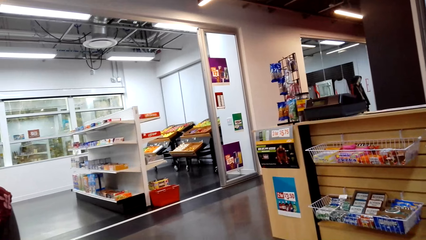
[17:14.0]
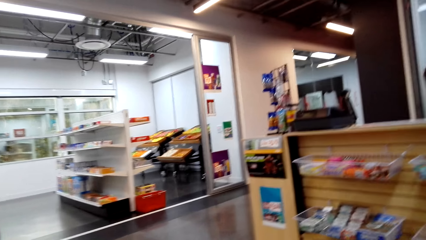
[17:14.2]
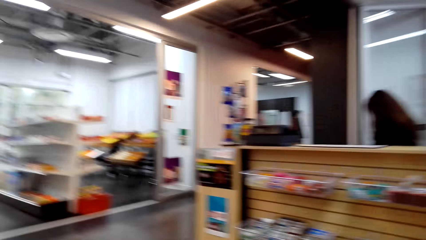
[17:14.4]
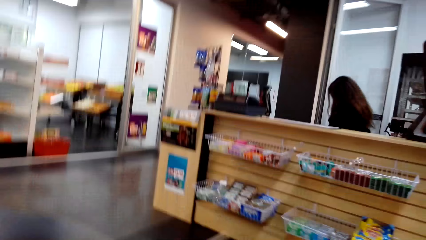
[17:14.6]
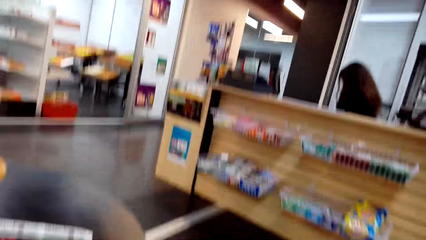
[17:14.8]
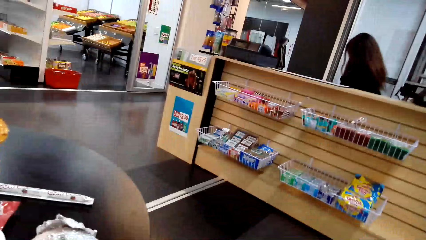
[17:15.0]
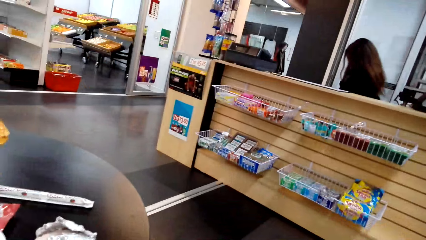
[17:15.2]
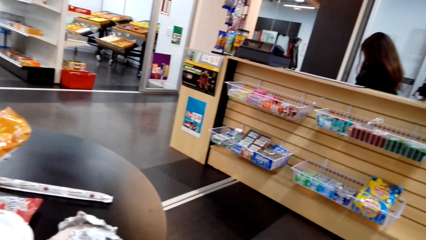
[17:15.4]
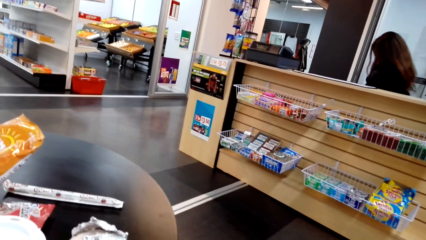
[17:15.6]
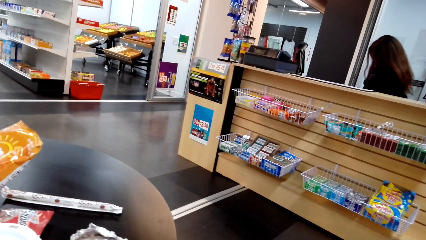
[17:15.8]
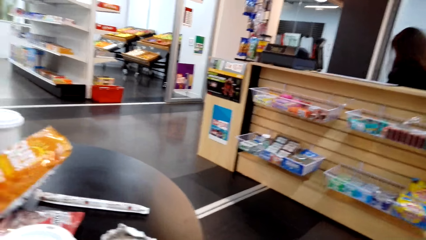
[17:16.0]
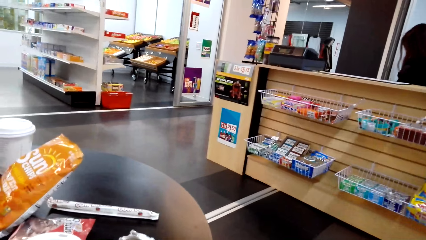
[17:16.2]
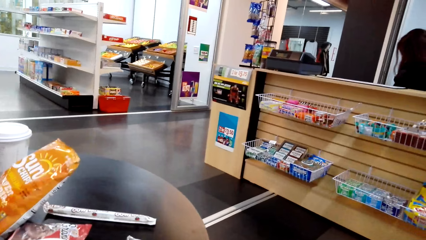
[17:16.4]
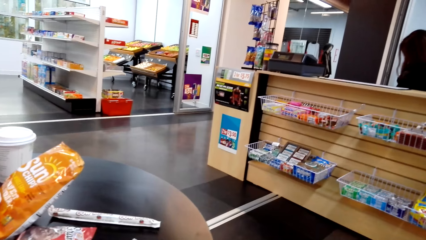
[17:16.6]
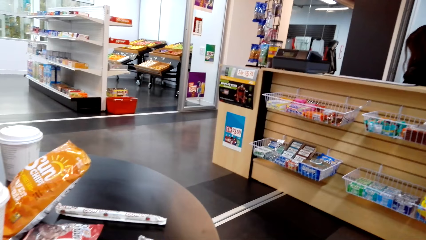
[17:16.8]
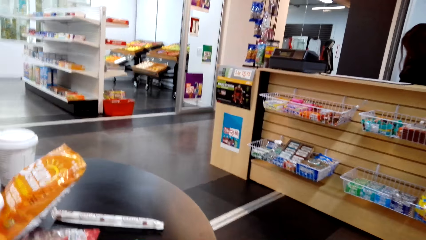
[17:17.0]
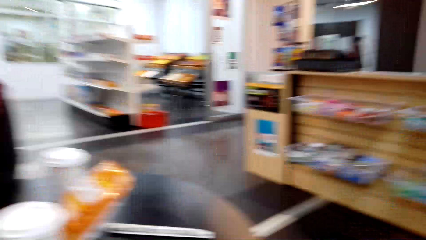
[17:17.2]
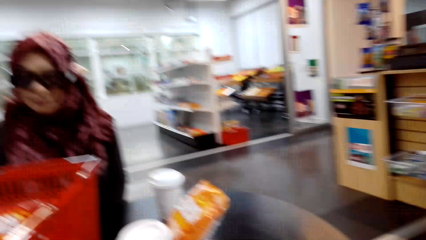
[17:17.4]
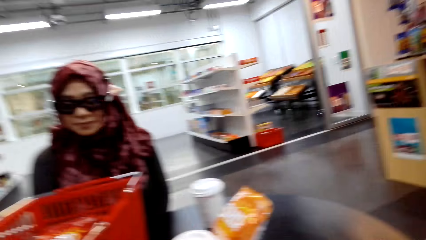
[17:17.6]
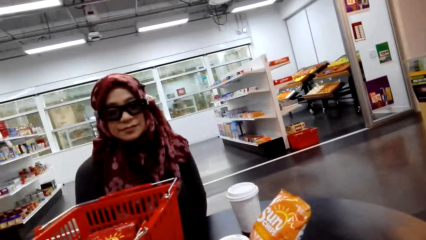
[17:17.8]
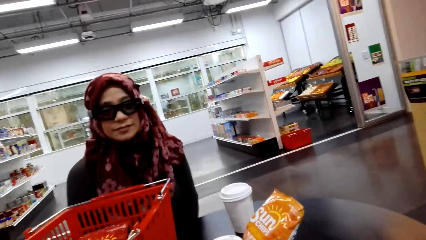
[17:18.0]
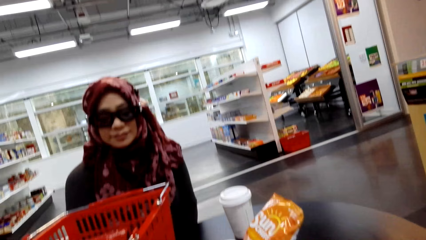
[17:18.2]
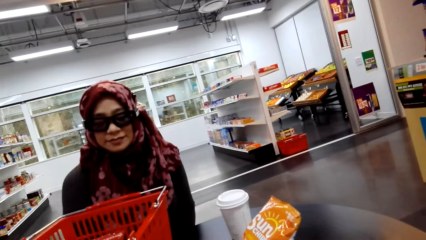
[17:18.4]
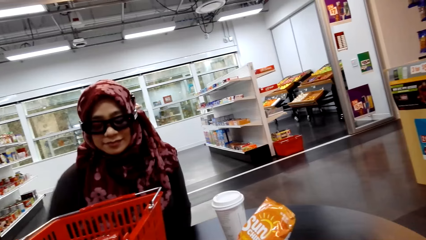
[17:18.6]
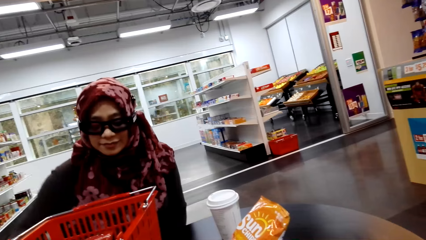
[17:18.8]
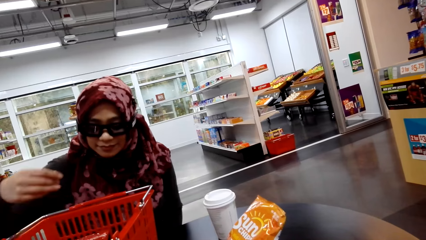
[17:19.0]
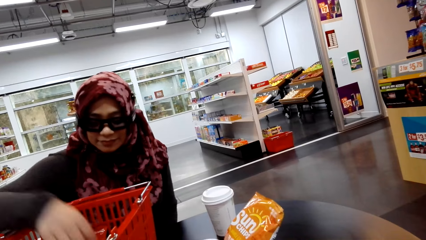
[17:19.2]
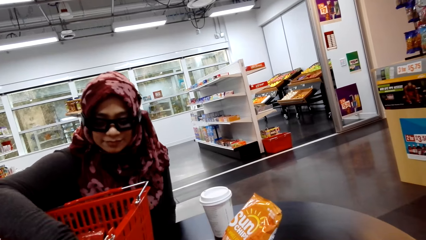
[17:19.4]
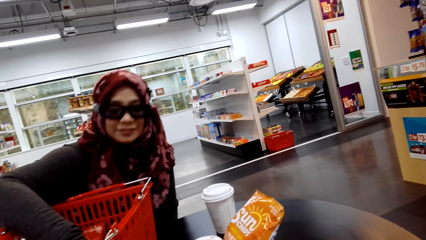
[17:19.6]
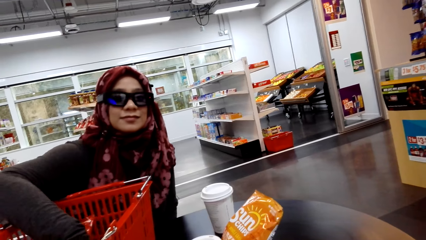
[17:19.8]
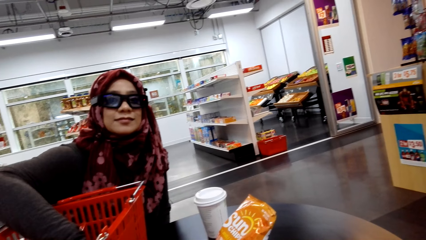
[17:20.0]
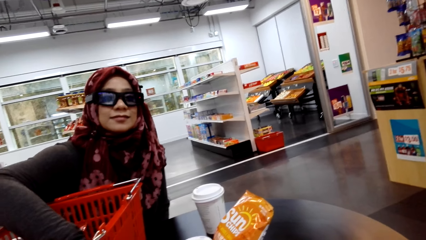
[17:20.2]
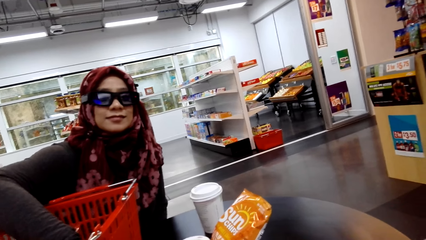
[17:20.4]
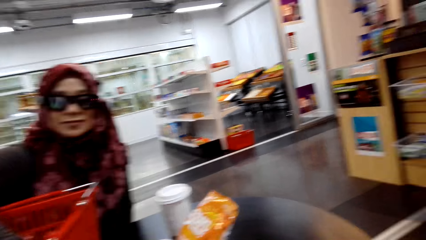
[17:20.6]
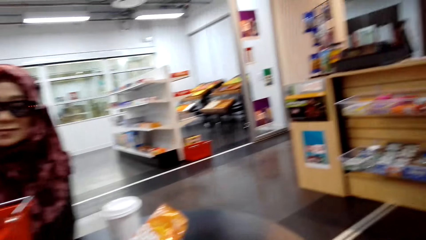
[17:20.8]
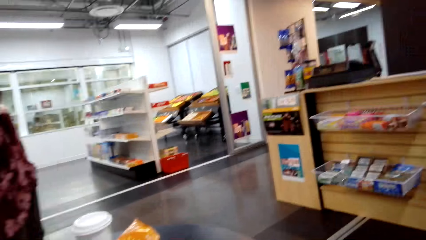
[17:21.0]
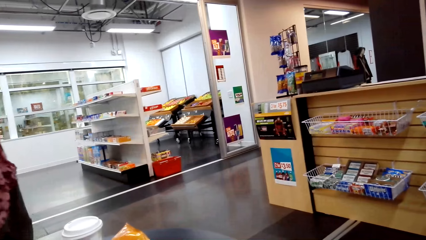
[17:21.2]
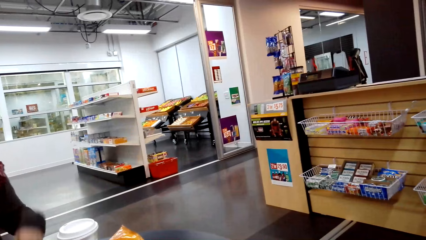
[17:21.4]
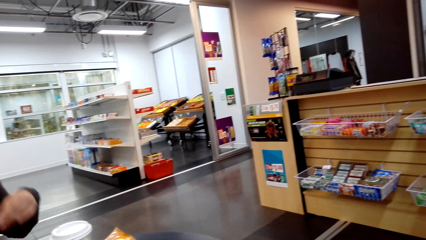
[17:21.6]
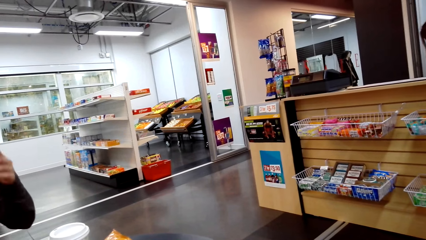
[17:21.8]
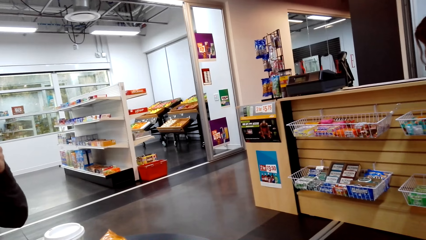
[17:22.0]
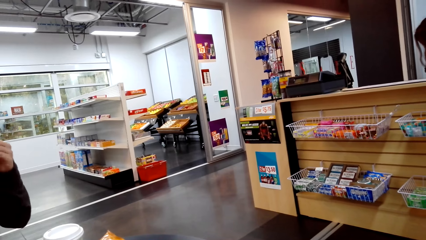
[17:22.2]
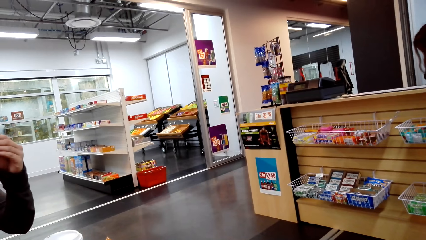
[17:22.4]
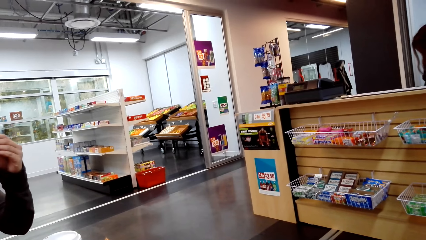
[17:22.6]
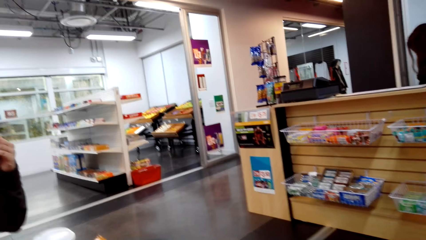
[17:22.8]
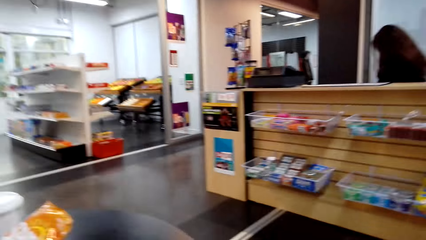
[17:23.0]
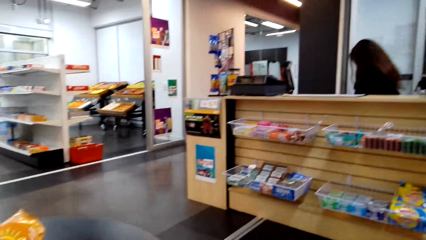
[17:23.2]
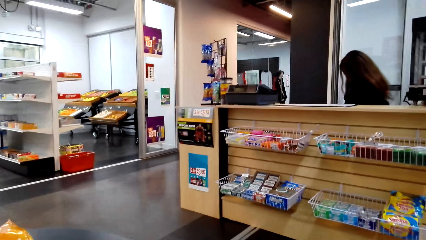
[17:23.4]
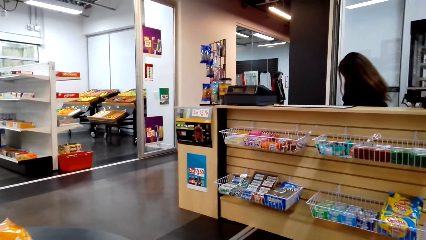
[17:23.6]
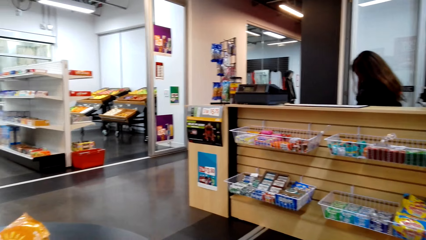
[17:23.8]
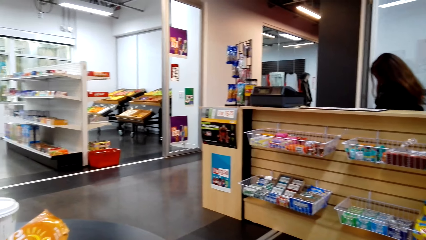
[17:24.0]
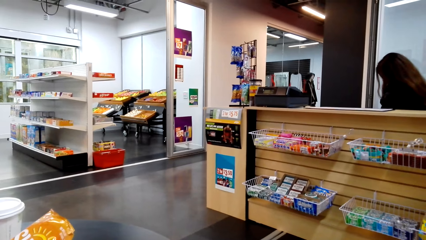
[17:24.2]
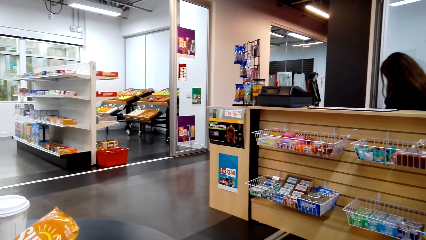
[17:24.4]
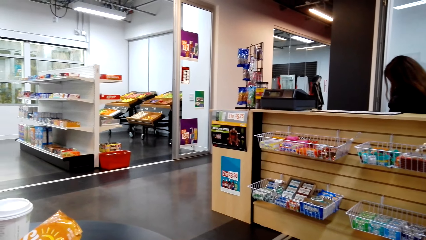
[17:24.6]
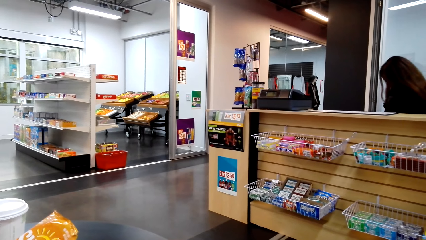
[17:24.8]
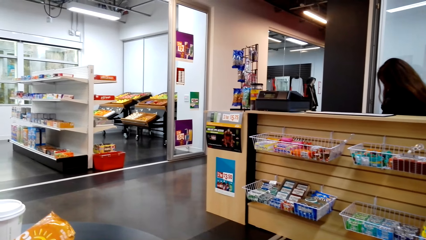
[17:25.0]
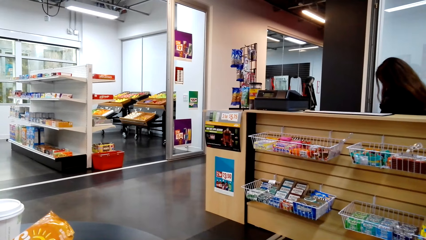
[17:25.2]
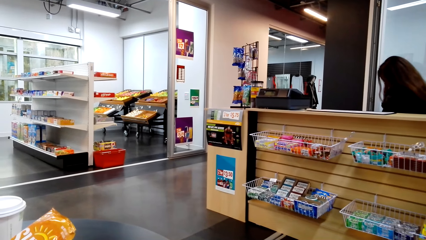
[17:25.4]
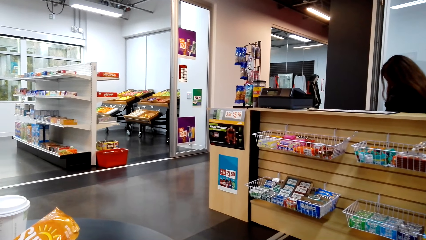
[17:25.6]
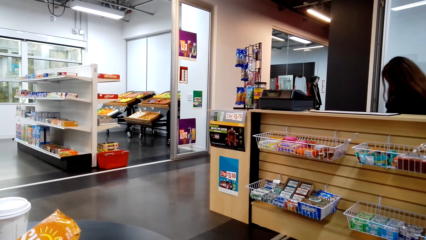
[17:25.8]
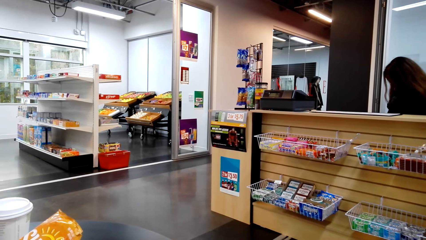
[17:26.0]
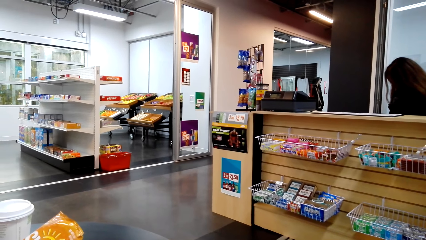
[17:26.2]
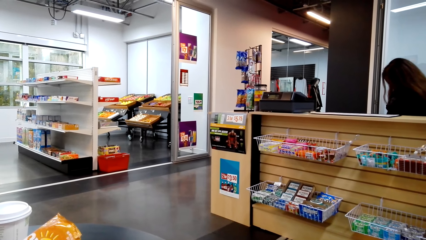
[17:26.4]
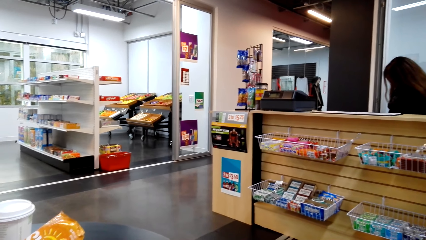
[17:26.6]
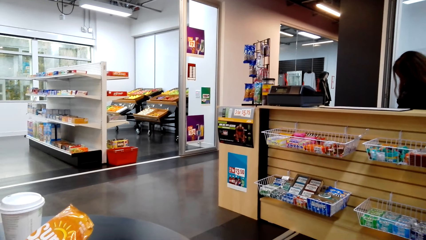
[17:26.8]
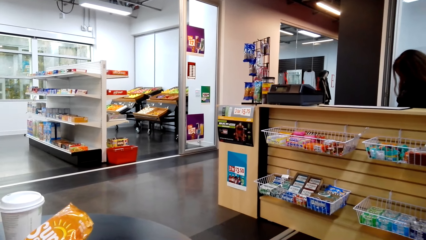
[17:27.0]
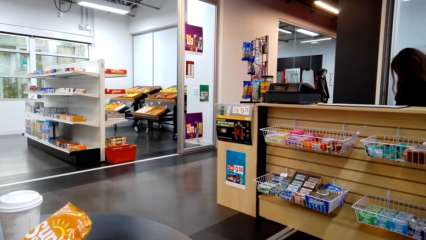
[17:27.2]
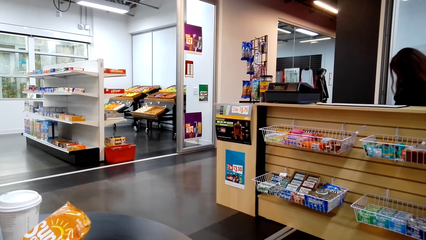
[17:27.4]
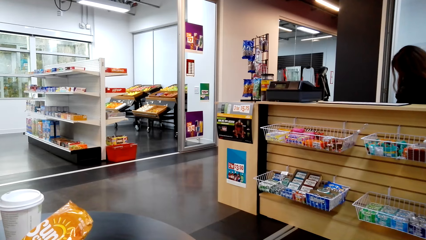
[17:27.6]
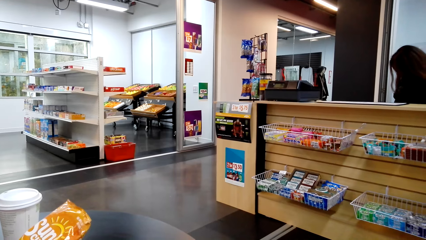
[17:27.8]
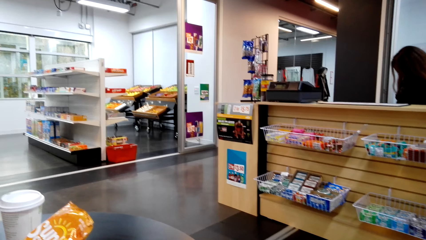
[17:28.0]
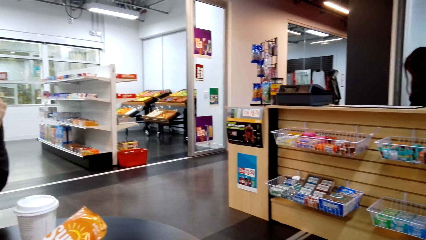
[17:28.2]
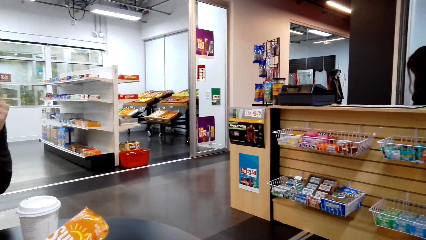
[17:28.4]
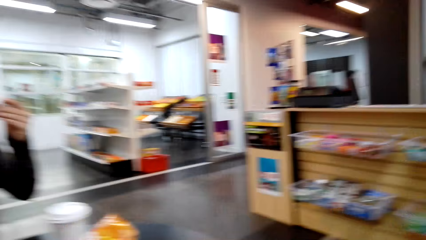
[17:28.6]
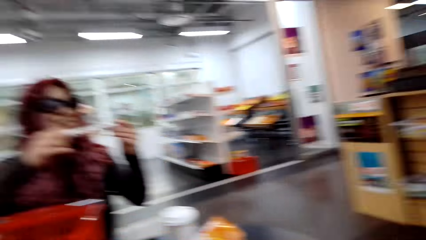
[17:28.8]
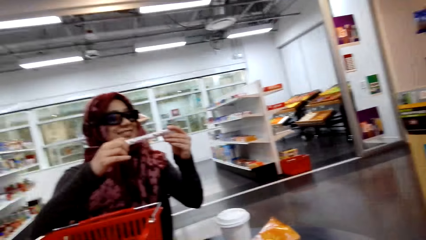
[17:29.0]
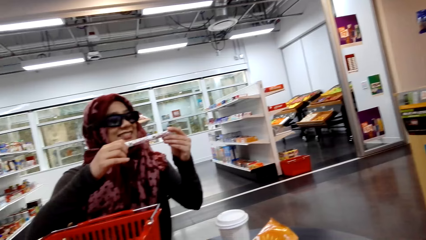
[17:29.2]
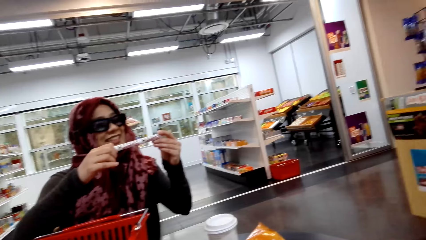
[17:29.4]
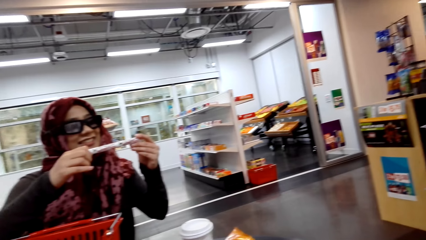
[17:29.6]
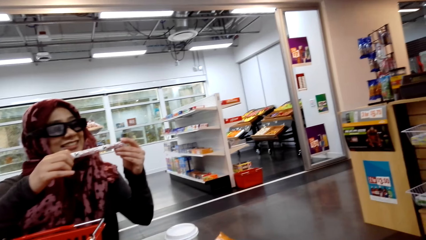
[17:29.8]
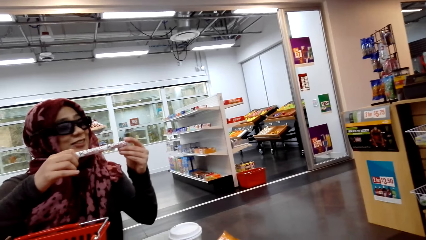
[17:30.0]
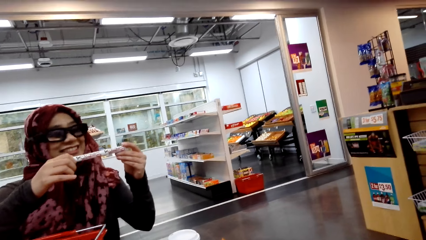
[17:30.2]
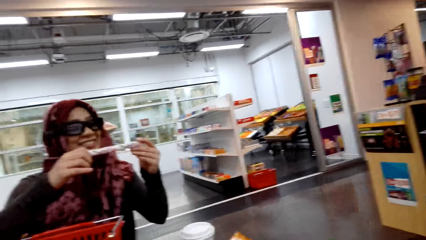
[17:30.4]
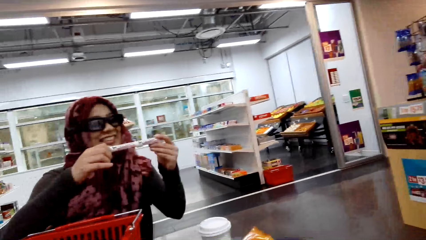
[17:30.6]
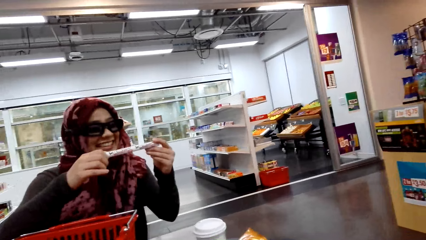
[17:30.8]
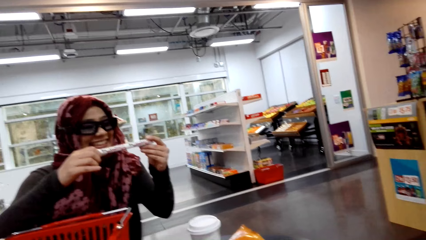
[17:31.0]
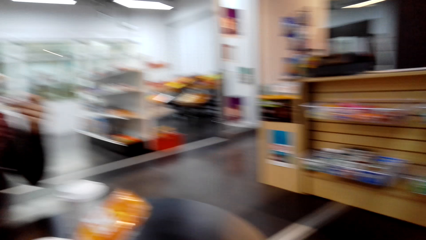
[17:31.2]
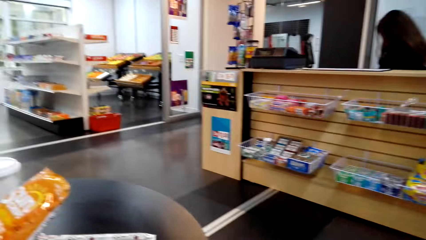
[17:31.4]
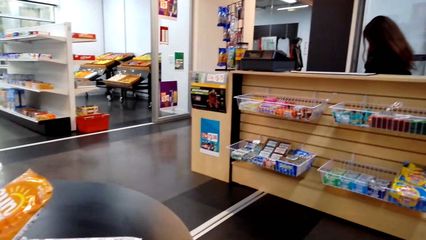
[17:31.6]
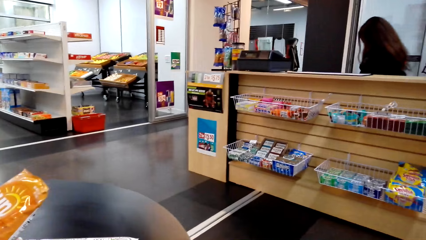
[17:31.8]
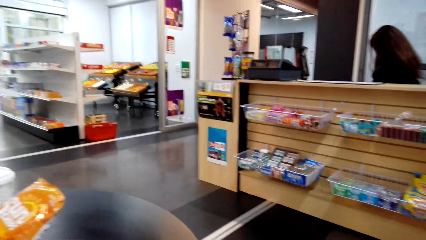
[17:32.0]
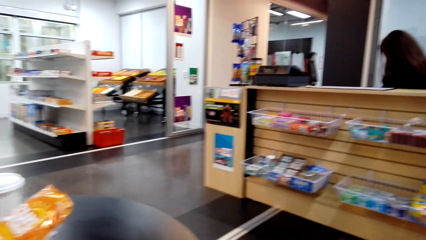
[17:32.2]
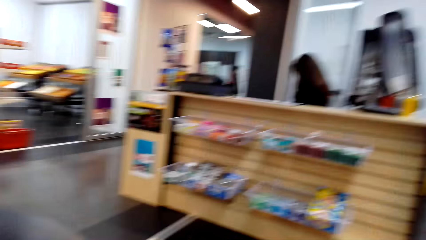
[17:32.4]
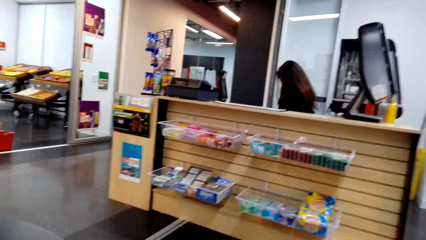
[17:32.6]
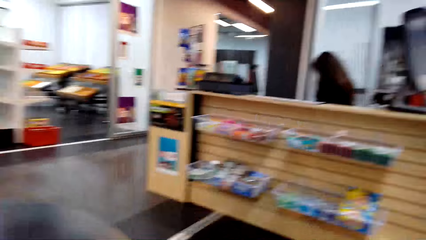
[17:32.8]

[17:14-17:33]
The camera wearer looks around the supermarket. A woman picks something in the bucket. The camera wearer converses with the woman. They look around the supermarket. They converse with the woman. The woman looks at something.
